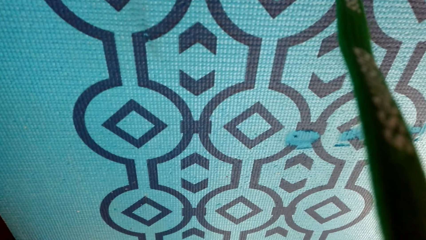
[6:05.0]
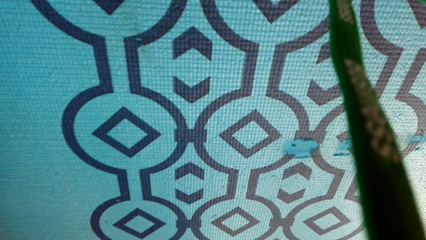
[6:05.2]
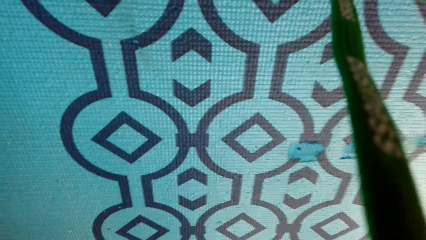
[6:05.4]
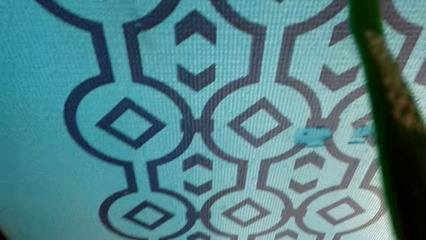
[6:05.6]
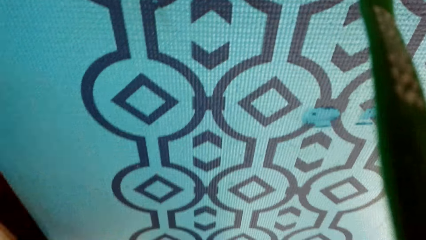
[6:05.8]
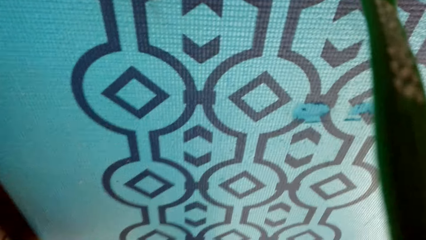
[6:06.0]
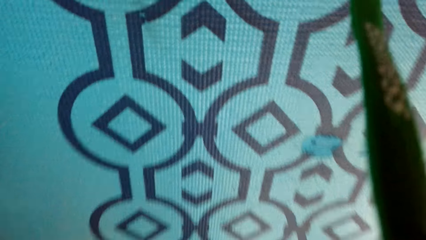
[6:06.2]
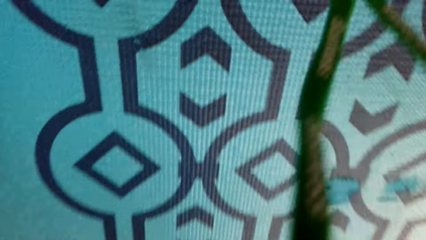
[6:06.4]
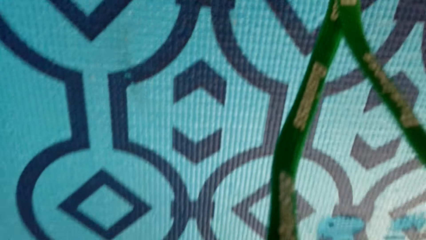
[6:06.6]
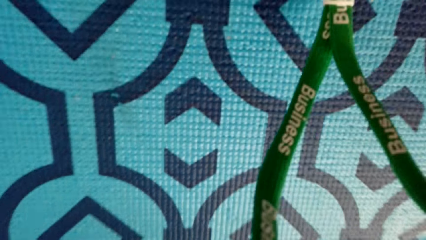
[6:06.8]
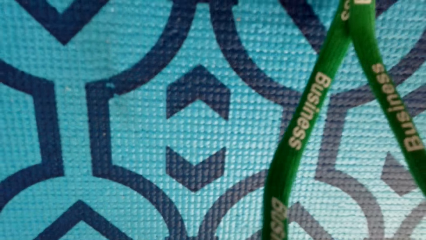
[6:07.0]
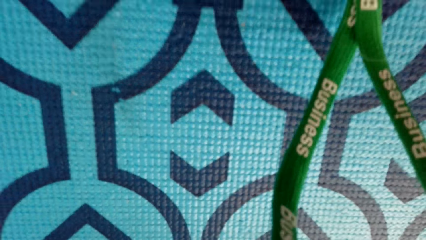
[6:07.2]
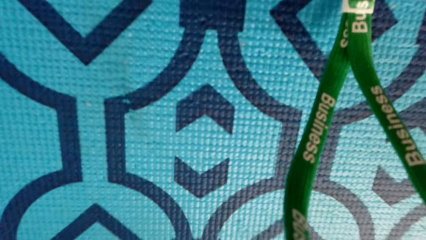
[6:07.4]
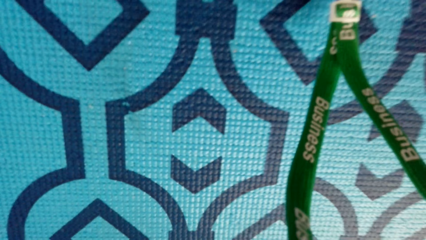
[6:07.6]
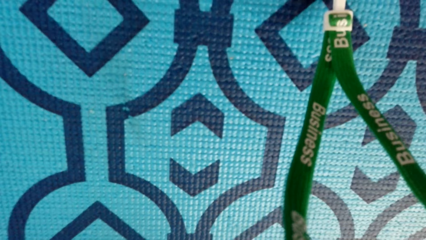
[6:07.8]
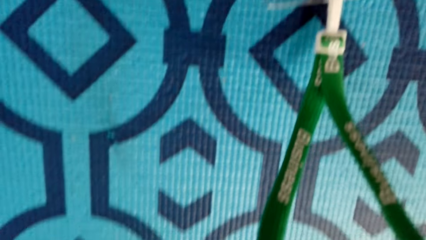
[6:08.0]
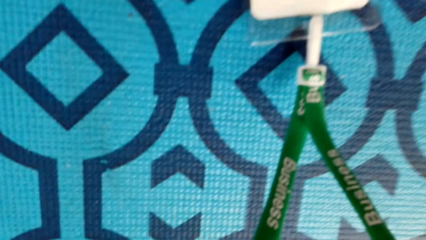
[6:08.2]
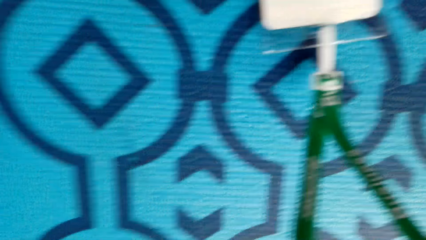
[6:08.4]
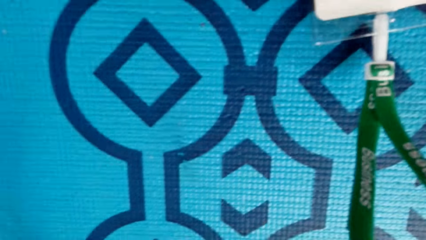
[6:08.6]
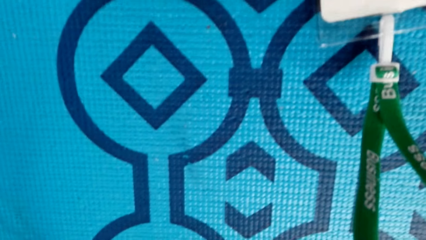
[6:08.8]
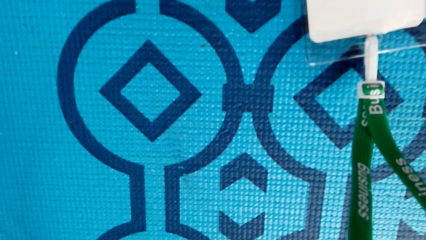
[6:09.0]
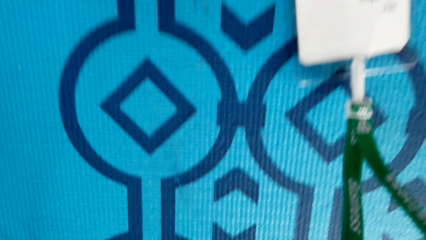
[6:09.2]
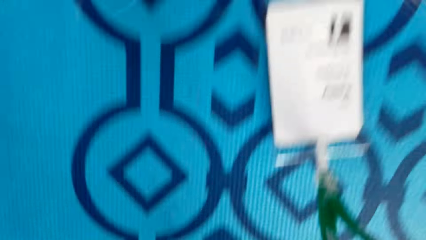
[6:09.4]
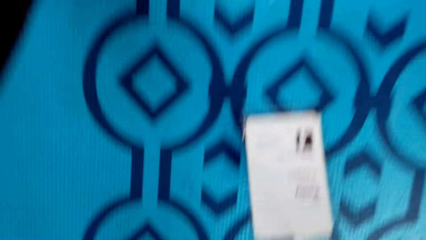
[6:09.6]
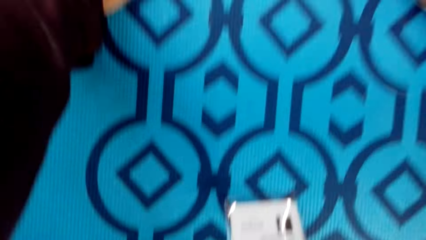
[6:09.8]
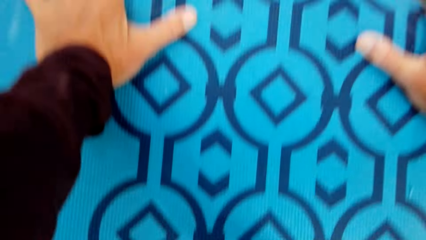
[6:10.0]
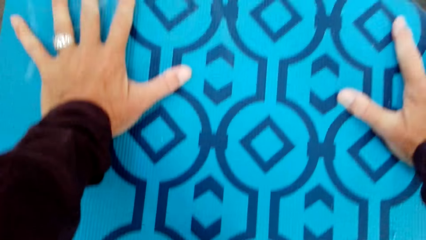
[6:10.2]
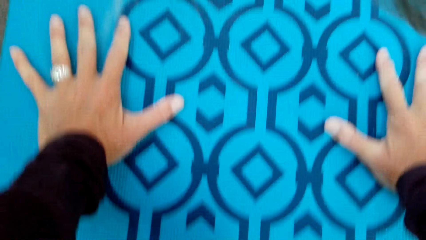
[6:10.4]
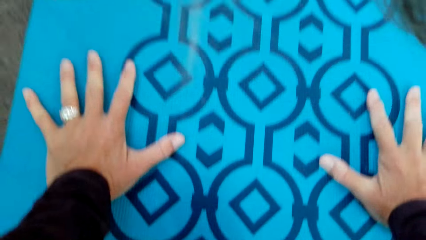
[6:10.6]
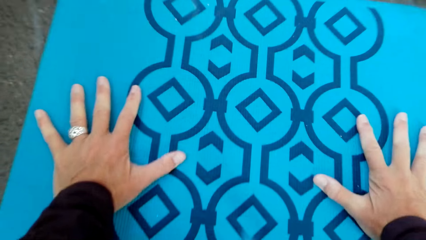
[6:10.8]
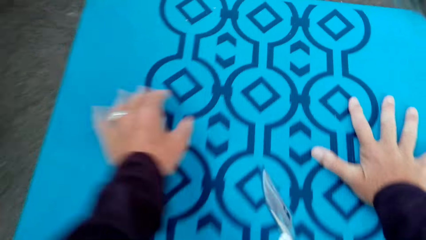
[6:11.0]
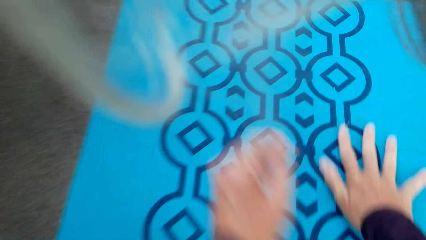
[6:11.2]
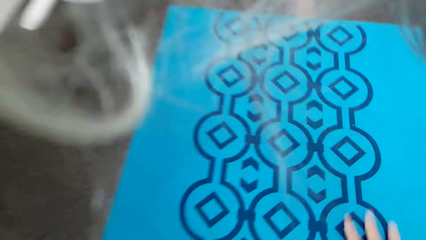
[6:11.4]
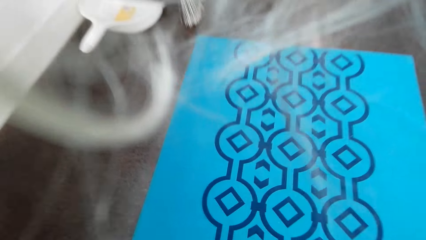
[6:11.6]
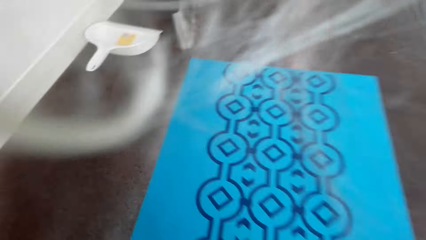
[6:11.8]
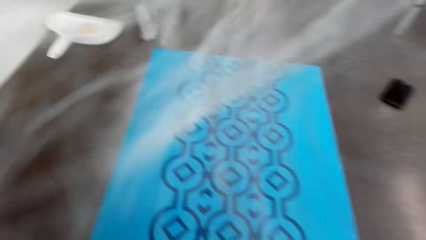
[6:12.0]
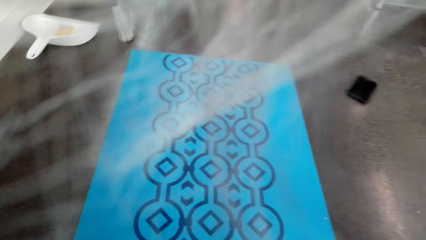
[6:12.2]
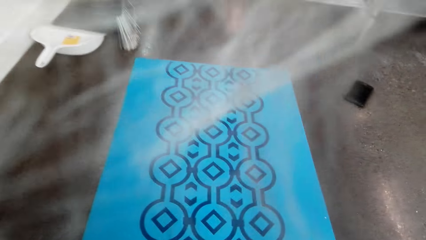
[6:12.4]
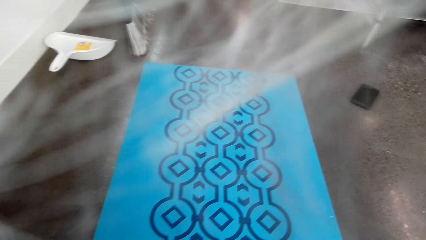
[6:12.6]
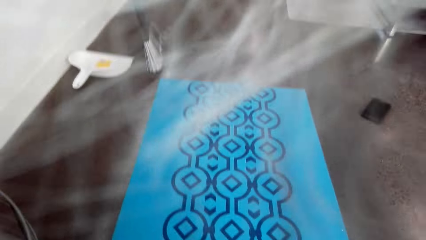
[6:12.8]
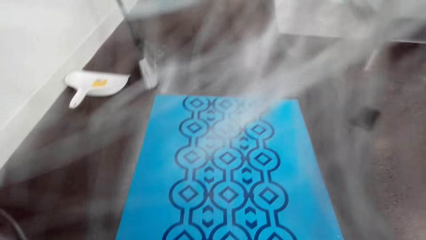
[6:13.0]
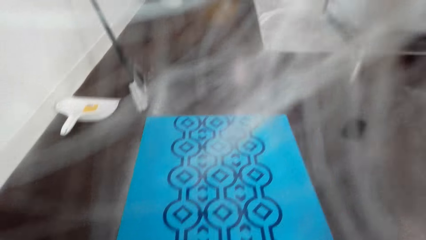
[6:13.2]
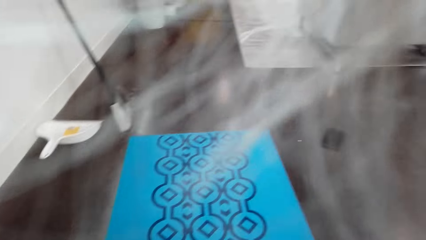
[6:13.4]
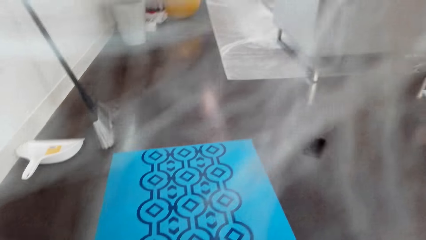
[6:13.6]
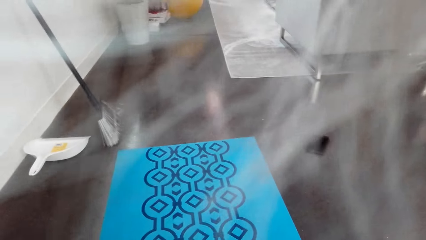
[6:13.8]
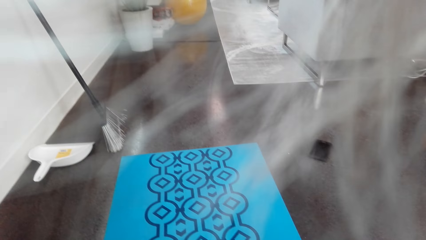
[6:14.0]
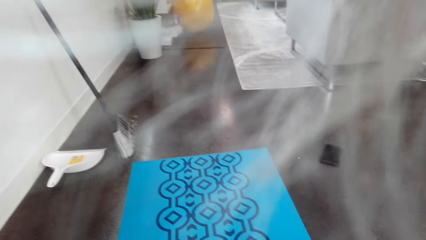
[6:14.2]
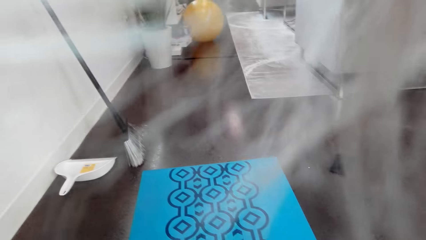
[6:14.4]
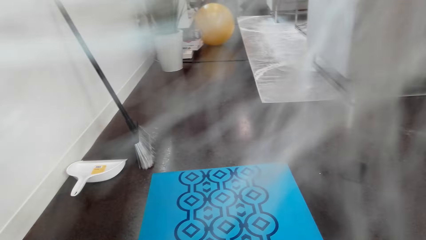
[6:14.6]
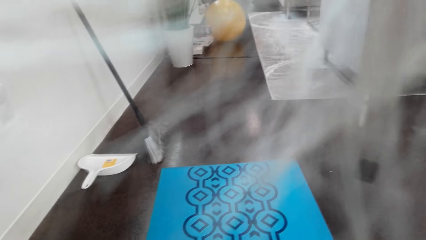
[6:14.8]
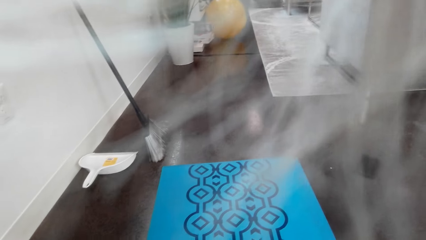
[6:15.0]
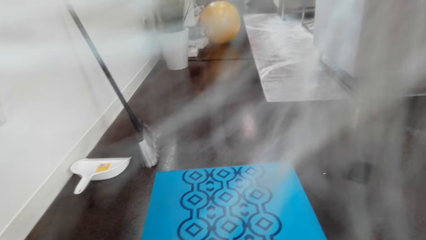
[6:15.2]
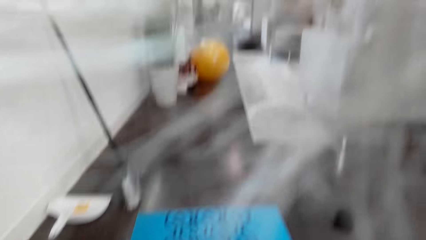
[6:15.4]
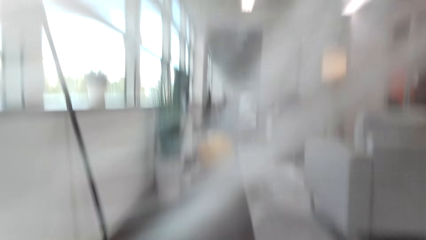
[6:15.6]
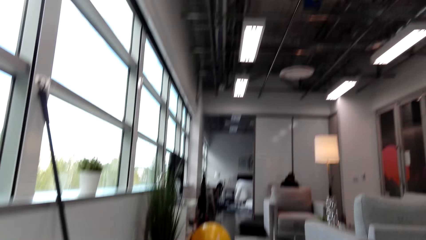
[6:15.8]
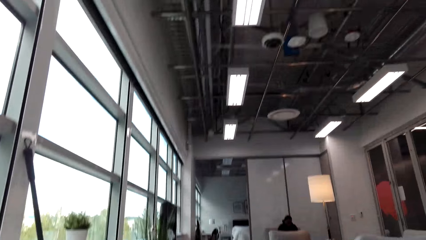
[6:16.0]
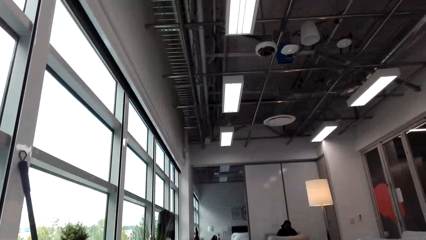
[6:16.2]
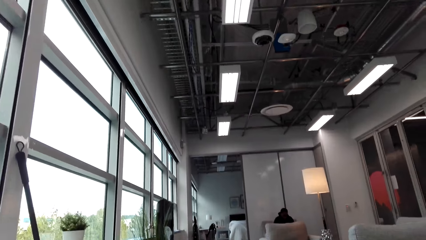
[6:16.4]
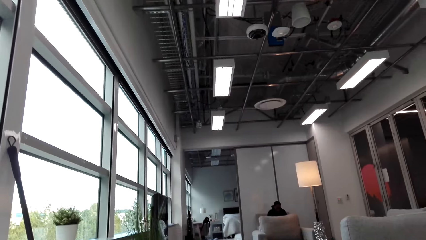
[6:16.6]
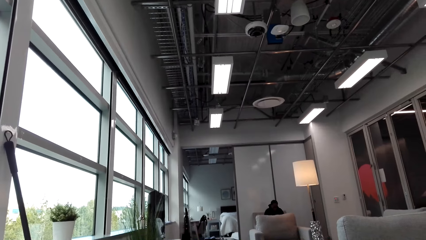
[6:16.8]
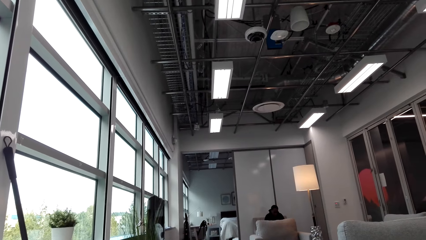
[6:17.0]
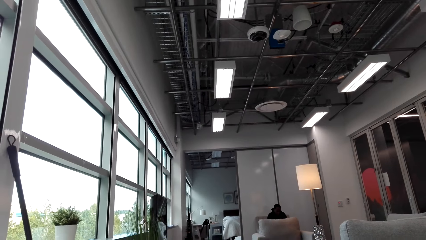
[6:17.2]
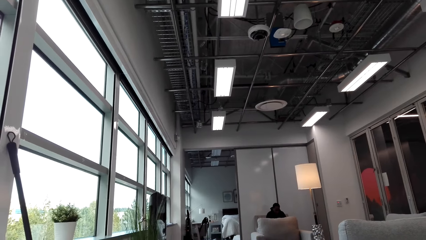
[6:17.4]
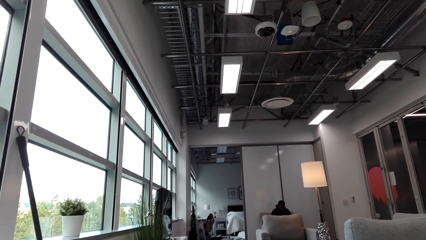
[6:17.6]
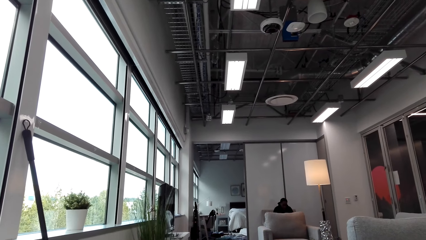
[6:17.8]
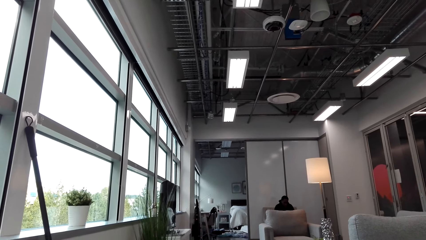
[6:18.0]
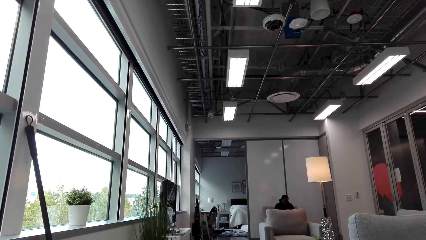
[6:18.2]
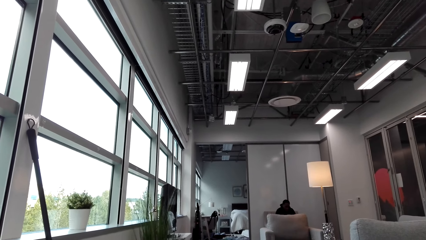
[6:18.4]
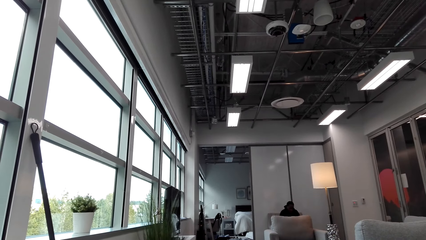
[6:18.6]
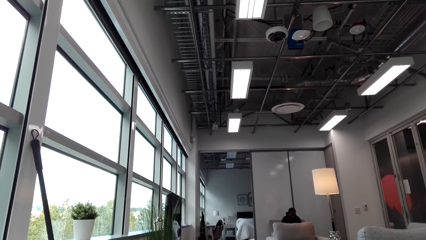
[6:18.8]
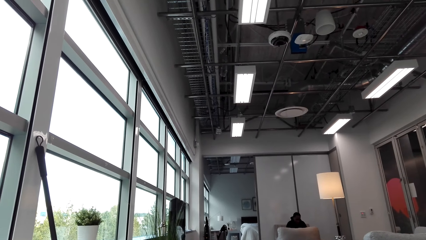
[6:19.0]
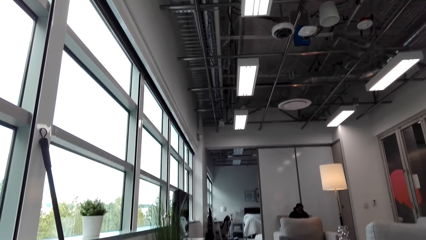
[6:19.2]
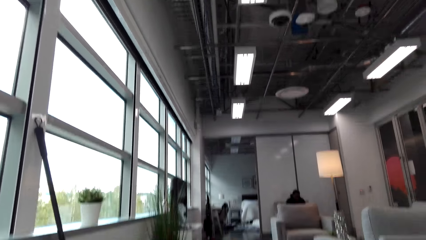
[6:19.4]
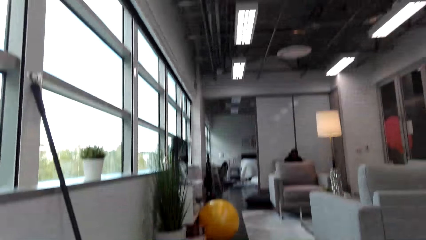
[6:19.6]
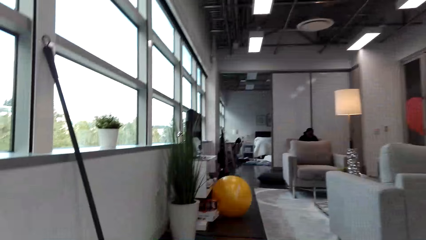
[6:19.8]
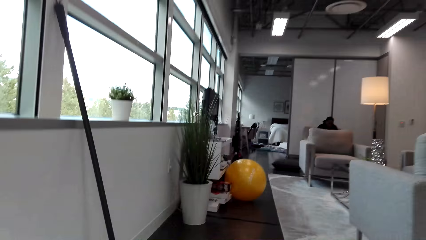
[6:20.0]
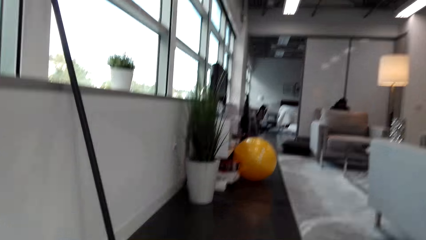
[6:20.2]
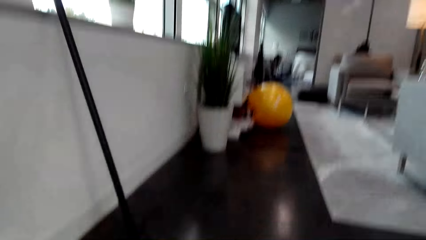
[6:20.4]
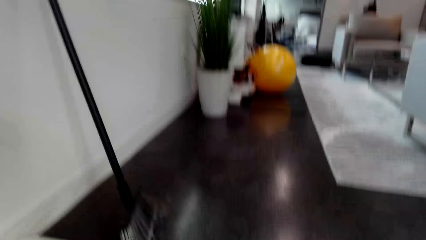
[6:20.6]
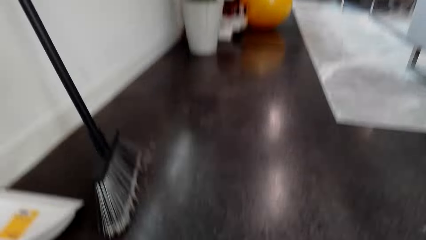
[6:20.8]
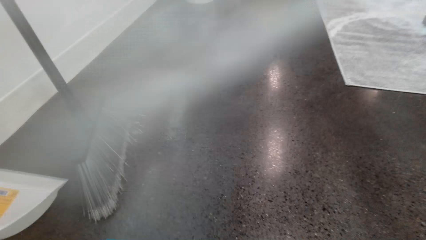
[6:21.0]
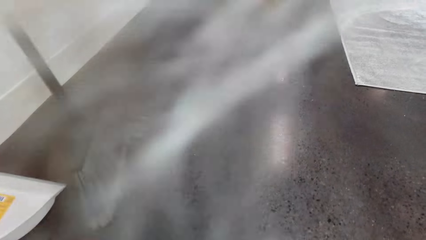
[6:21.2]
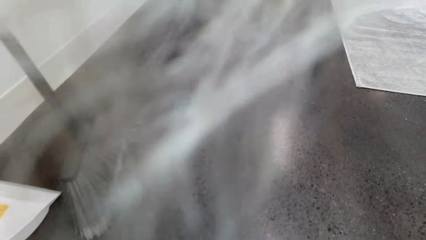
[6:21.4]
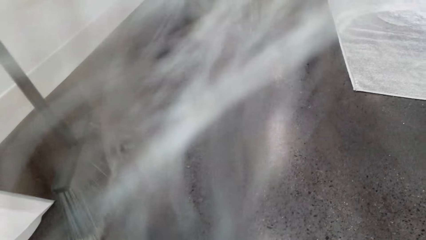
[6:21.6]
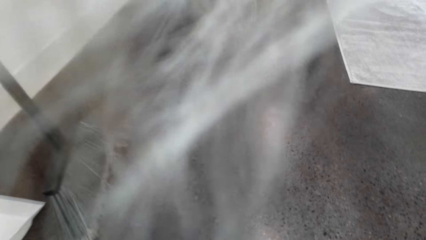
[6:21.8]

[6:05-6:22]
The camera wearer stands up. They look around.
